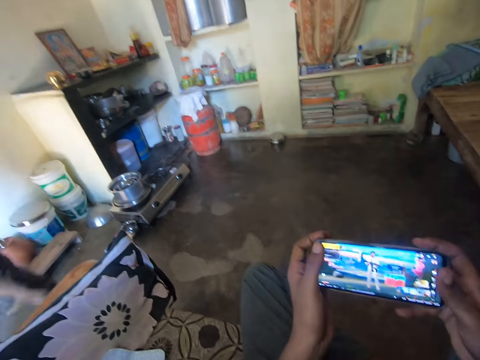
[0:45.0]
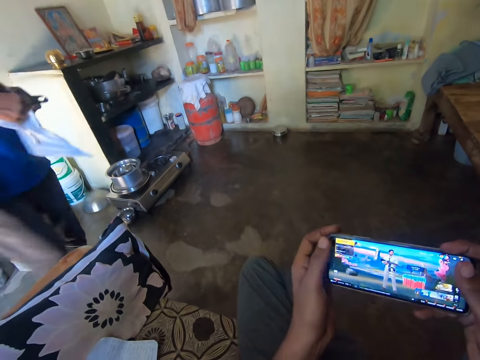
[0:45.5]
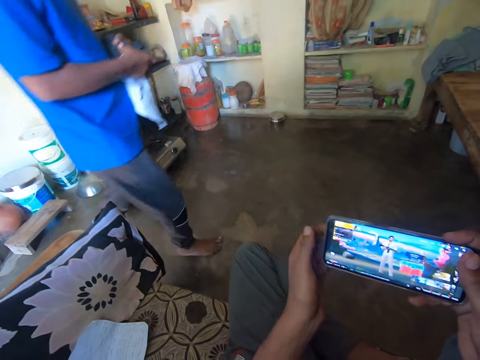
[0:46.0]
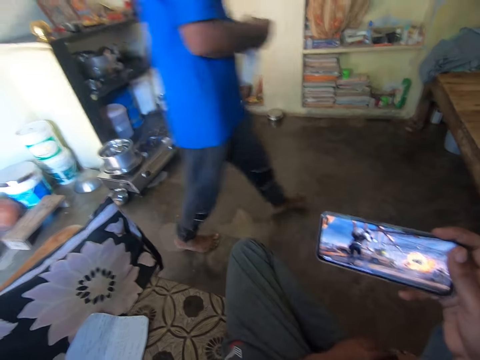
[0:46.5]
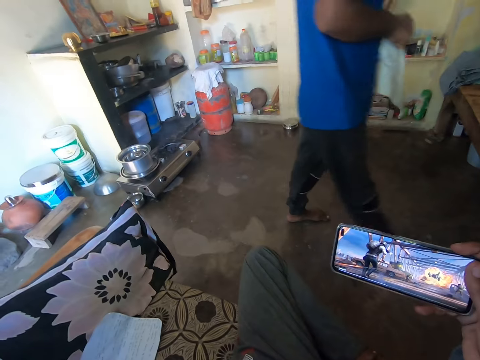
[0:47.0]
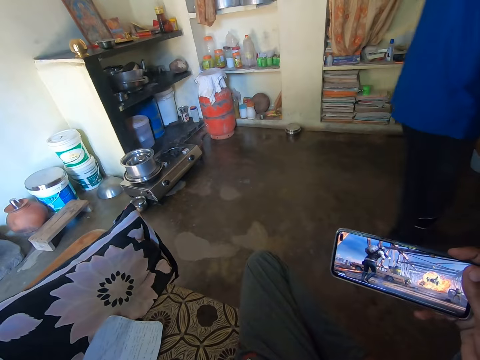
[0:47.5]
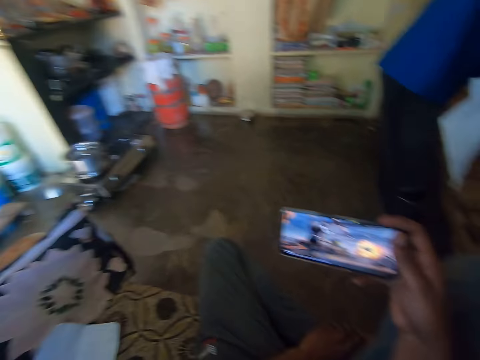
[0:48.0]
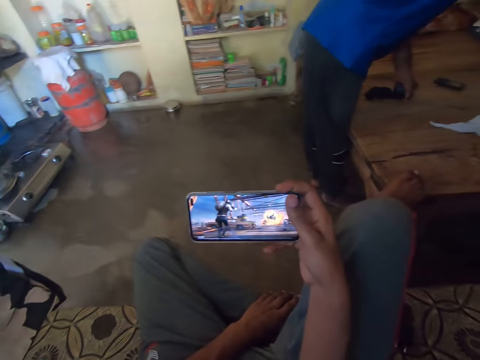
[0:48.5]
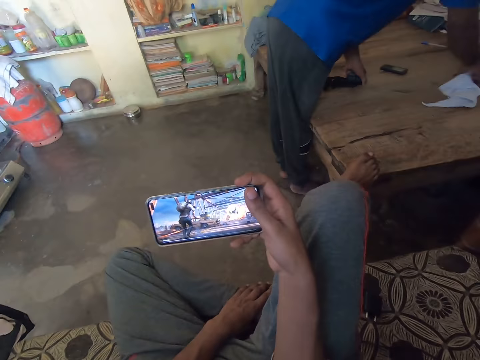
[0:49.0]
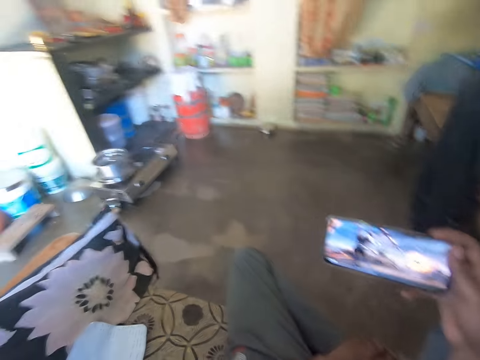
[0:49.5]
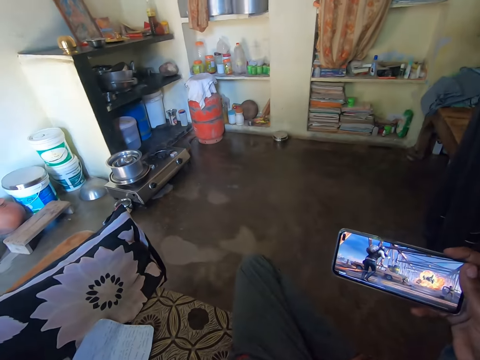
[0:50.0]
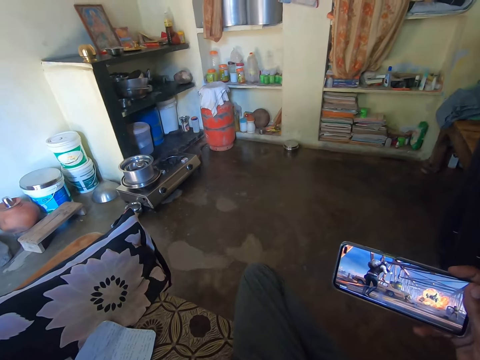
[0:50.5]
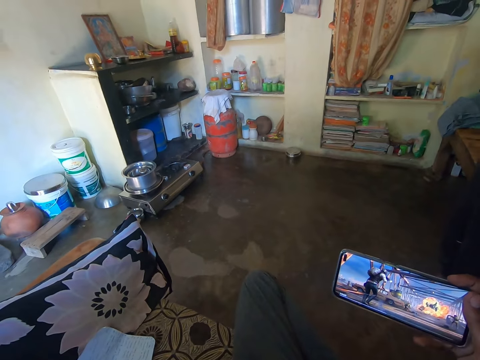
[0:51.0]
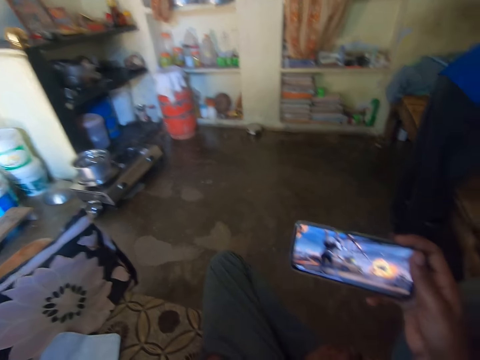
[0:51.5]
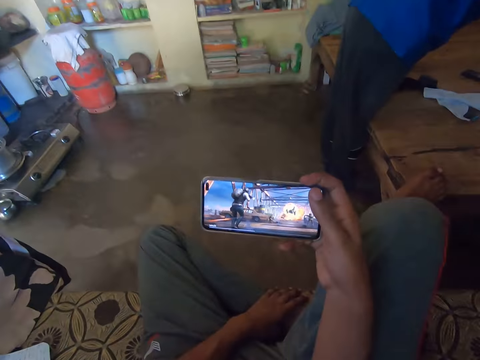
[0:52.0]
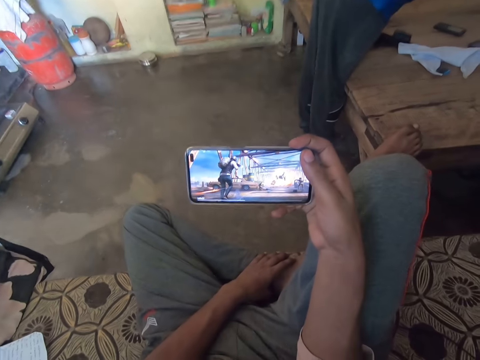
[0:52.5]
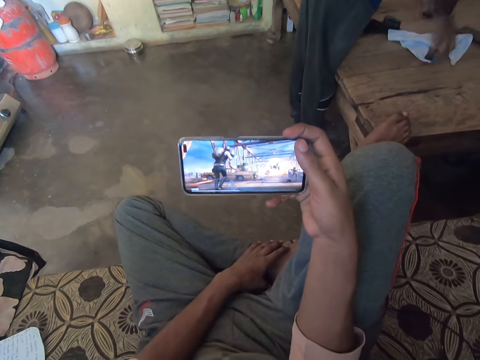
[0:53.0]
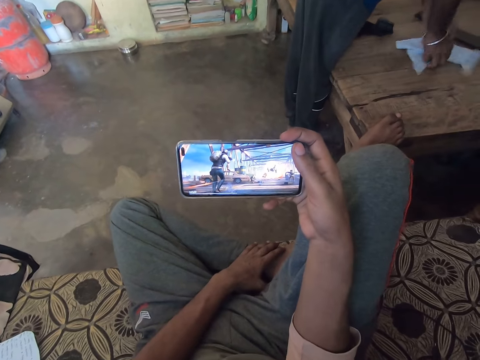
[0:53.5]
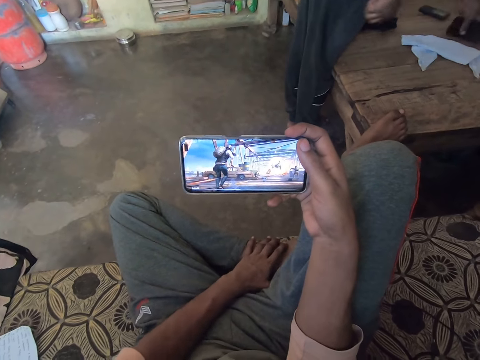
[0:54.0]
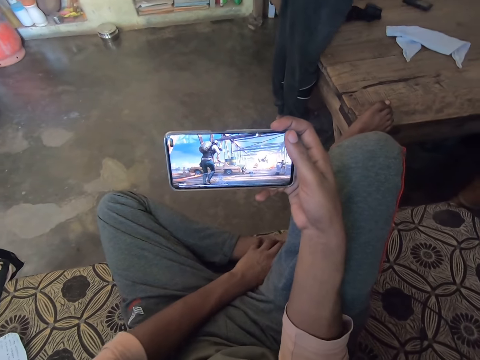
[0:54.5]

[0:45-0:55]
The camera wearer operates the smart phone. A man walks towards the pallet table. The camera wearer drops the left hand from the smart phone. The man bends towards the pallet table and drops the handkerchief on the table. The camera wearer looks towards the smart phone. The man picks up a mobile phone on the pallet table. The camera wearer rubs his leg with his hand.

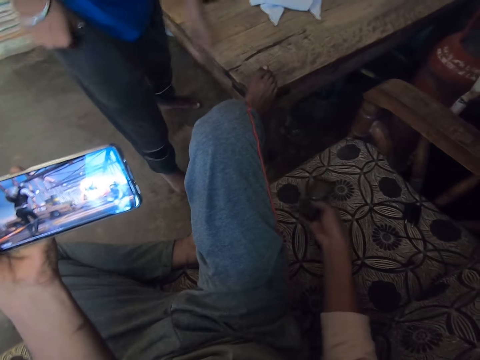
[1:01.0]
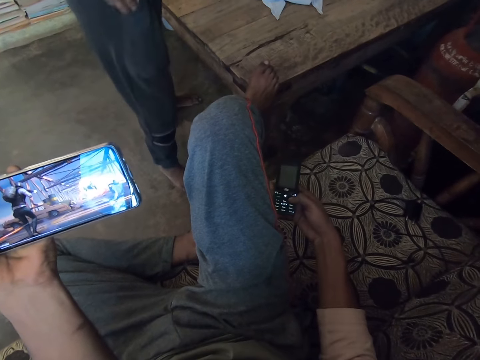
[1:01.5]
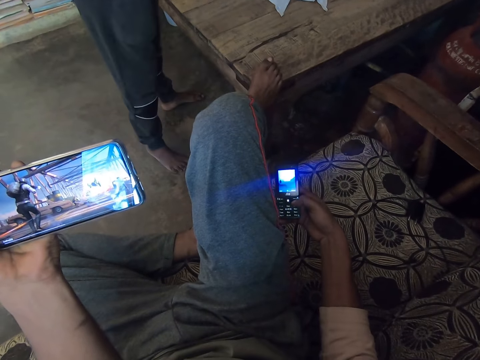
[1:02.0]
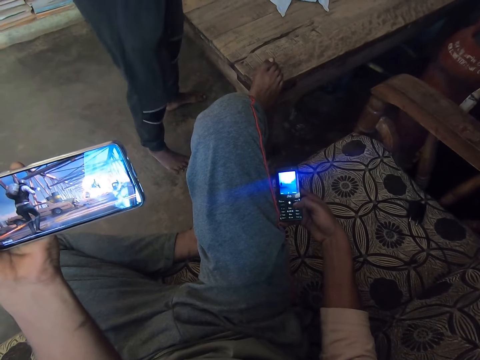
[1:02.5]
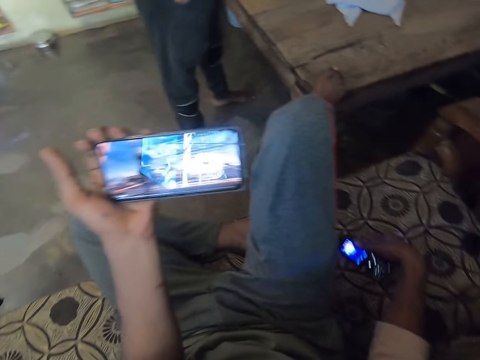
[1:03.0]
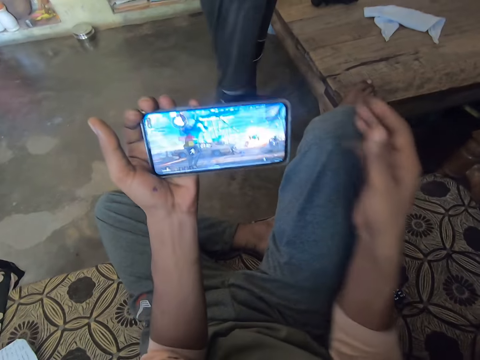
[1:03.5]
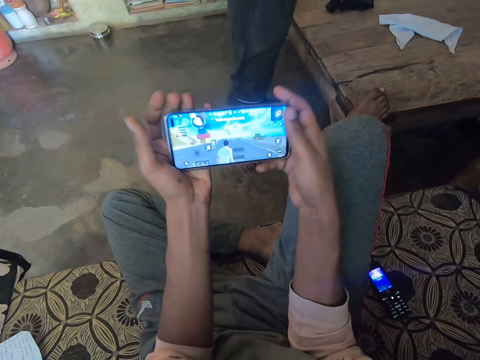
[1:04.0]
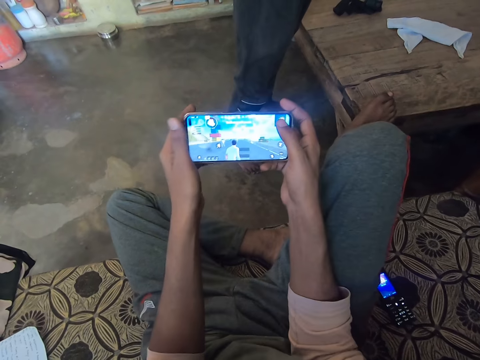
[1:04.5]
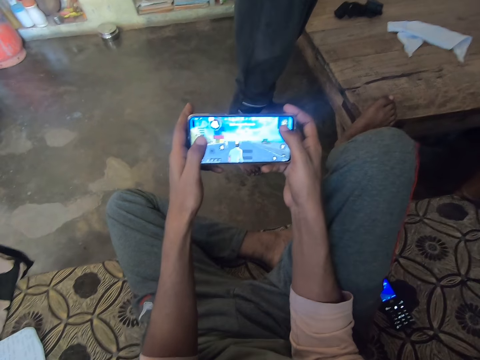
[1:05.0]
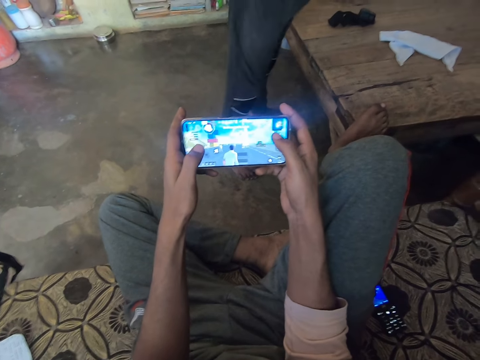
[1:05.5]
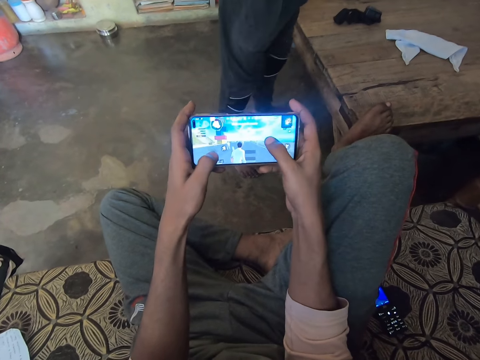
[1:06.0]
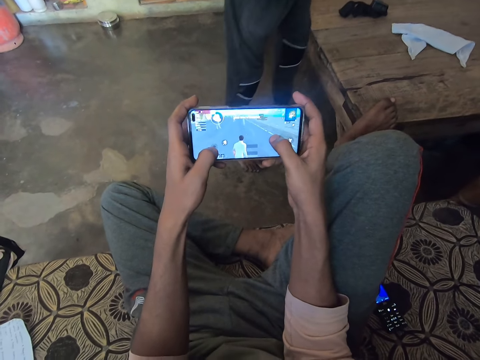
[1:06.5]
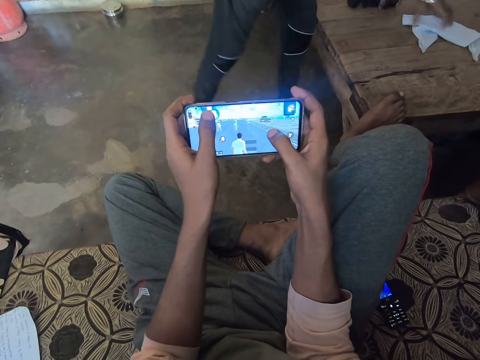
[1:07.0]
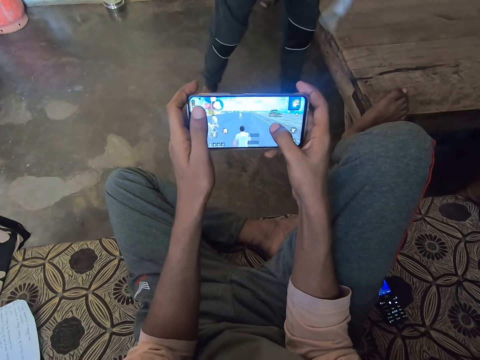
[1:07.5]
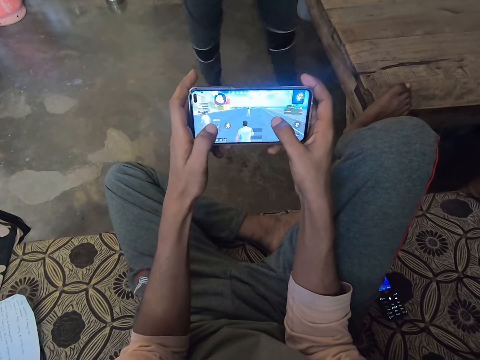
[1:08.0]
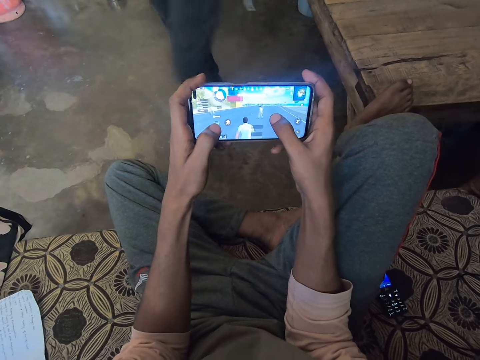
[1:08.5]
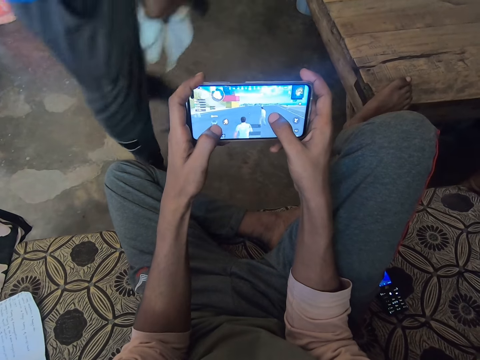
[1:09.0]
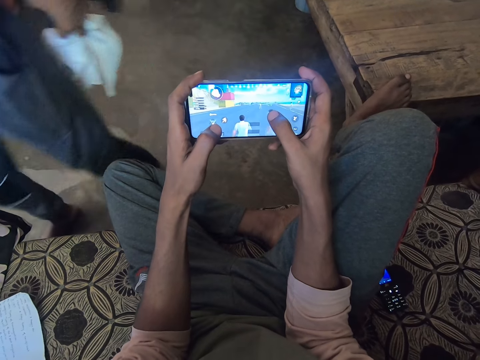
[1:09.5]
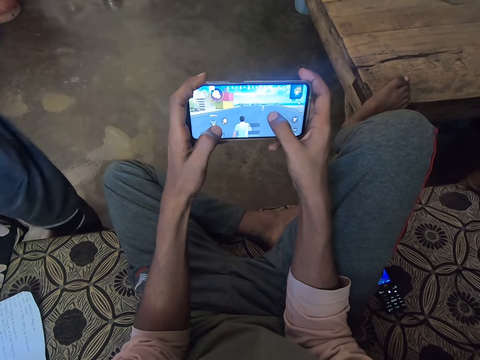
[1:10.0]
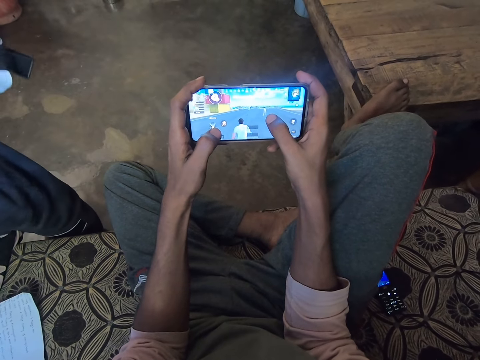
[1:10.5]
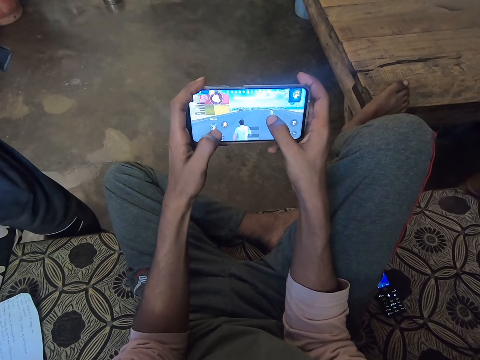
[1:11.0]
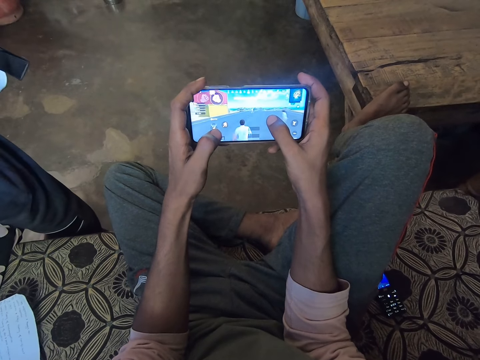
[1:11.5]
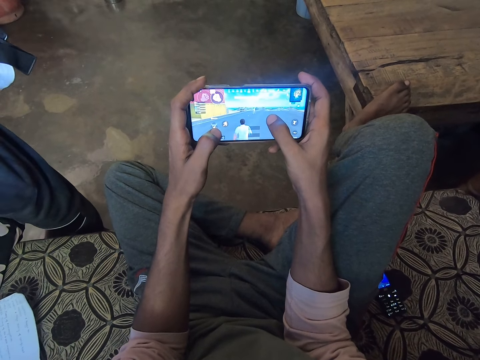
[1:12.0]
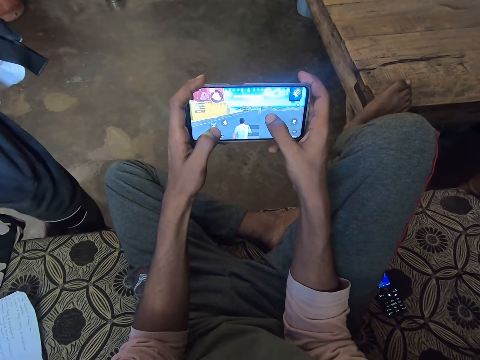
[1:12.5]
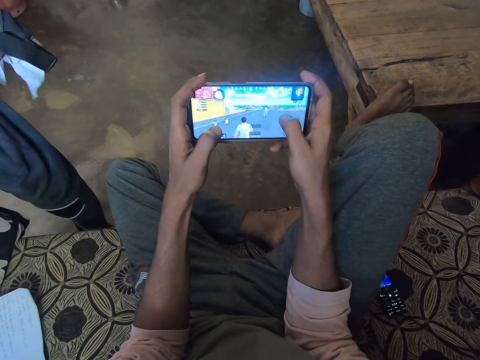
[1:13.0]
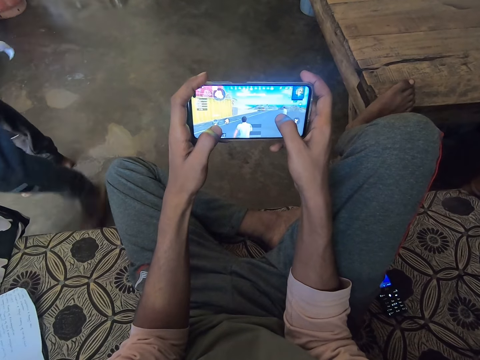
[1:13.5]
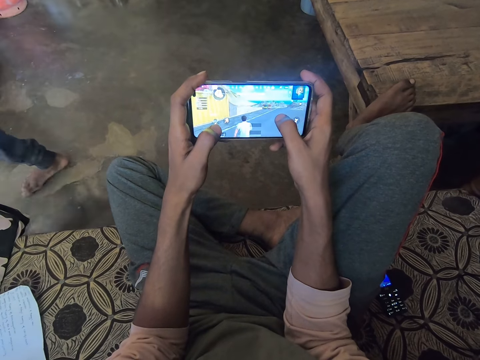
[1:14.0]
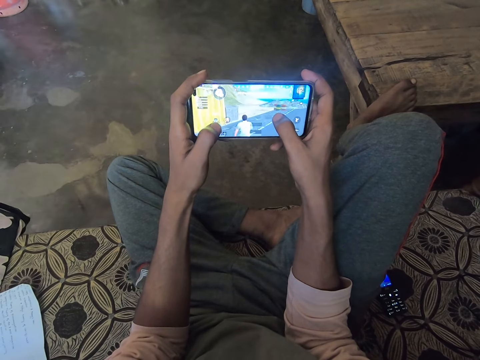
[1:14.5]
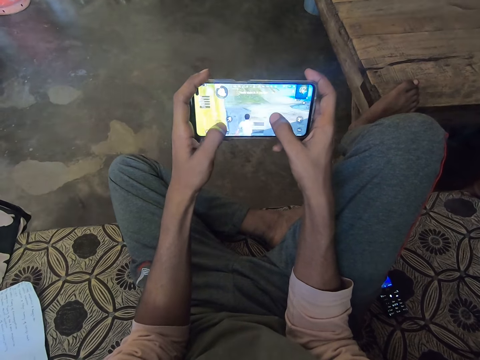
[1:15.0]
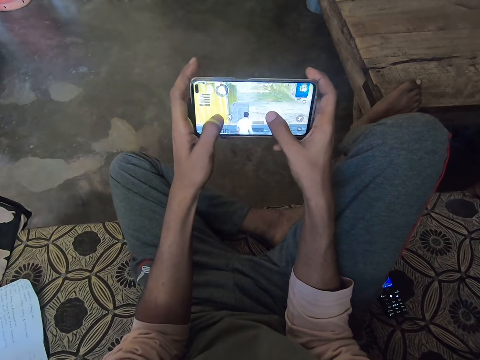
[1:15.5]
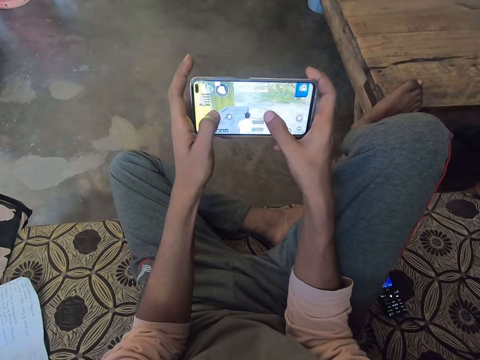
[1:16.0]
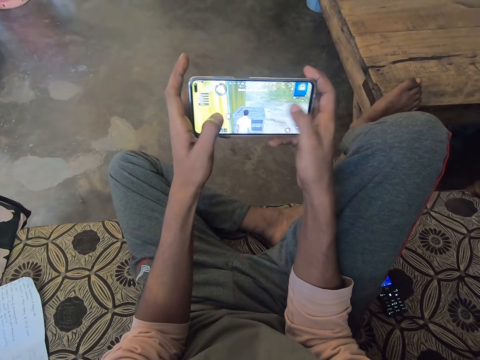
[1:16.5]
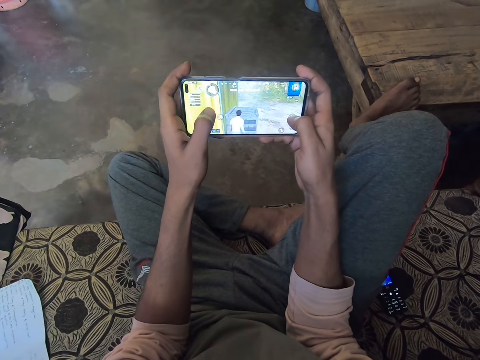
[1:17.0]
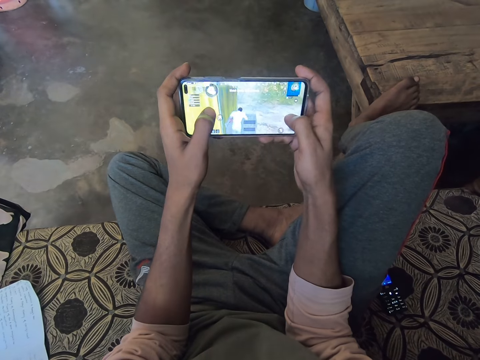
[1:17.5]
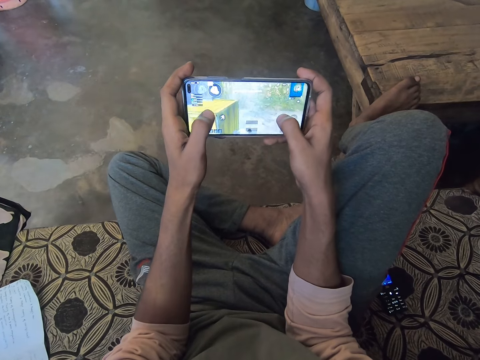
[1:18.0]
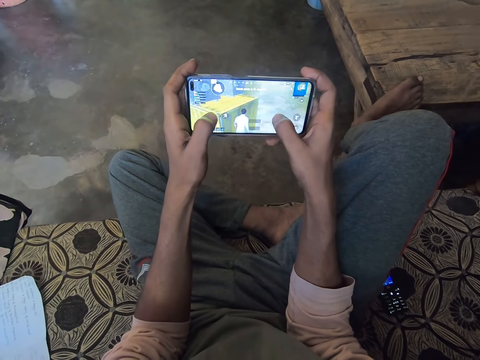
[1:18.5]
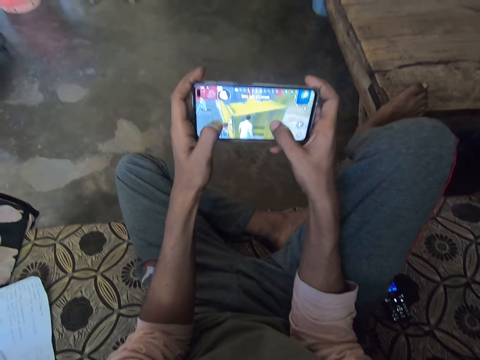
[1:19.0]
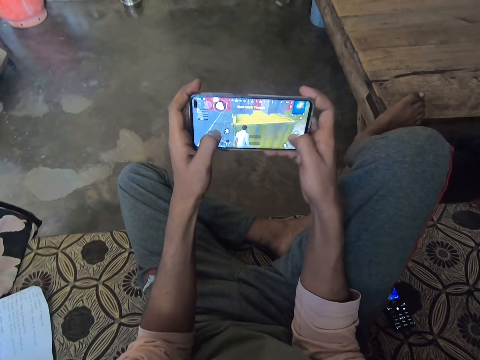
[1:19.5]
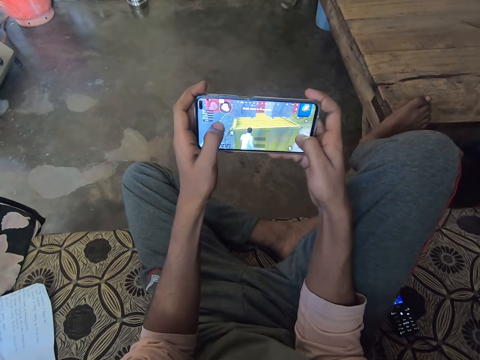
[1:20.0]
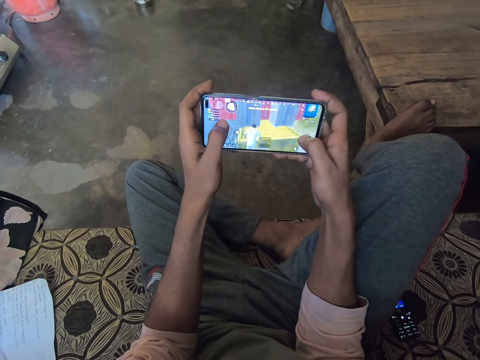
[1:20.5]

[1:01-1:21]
The camera wearer receives a mobile phone from a man. He presses the mobile phone. The man turns towards the pallet table. The camera wearer operates the mobile phone with the right hand and puts the mobile phone on the seat. He holds the smart phone with both hands. He plays a game on the mobile phone in his hands. The man picks up the piece of cloth and something on the pallet table, turns around, walks towards the seat, and walks away. The camera wearer plays a game on the mobile phone in his hands.
